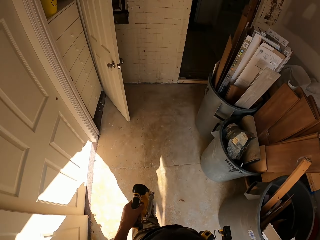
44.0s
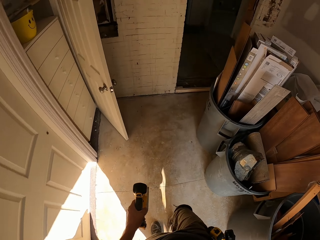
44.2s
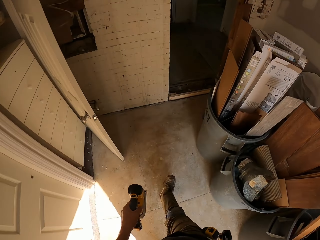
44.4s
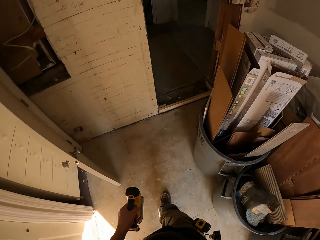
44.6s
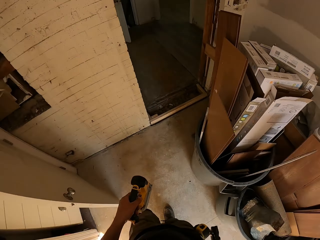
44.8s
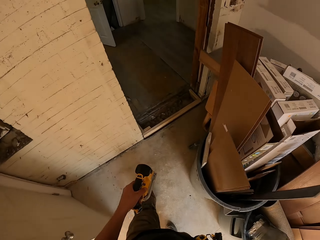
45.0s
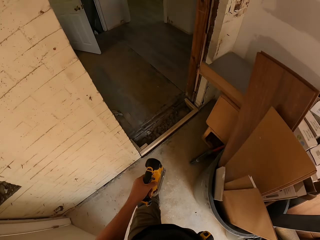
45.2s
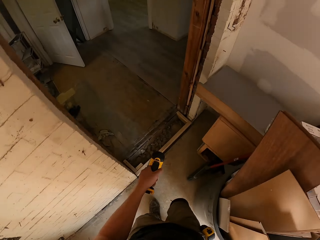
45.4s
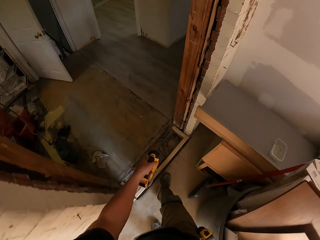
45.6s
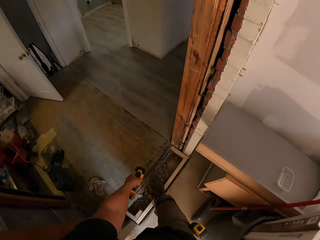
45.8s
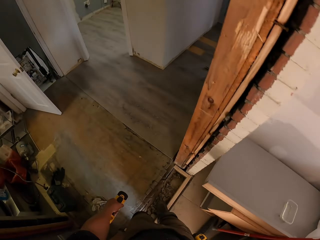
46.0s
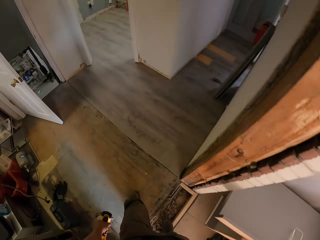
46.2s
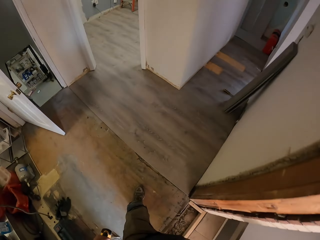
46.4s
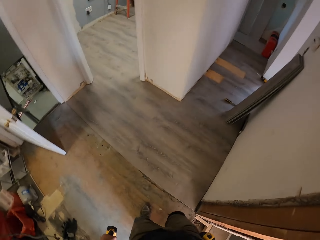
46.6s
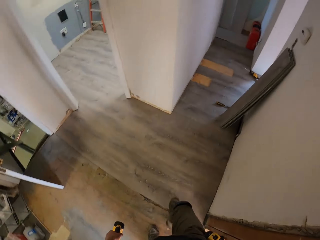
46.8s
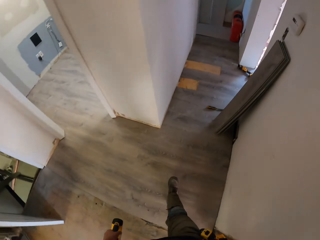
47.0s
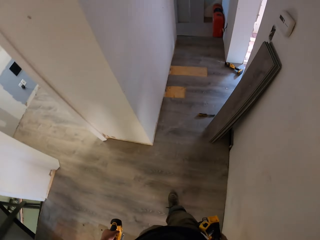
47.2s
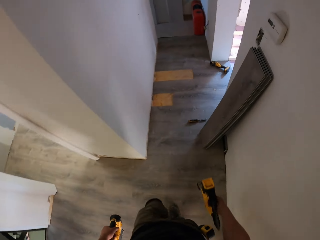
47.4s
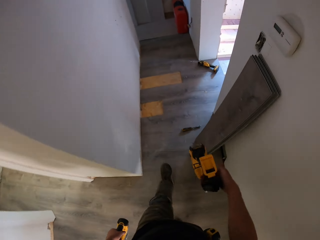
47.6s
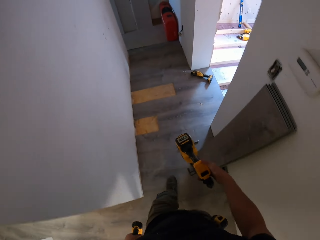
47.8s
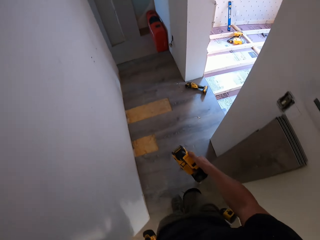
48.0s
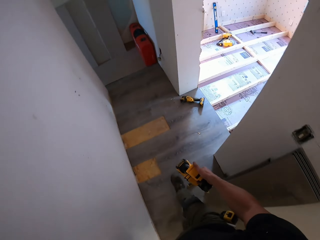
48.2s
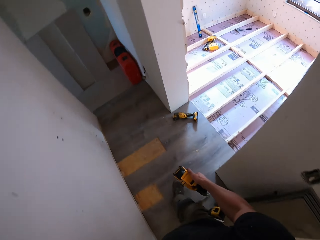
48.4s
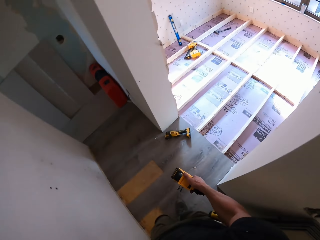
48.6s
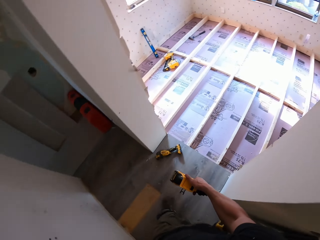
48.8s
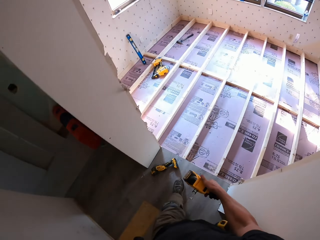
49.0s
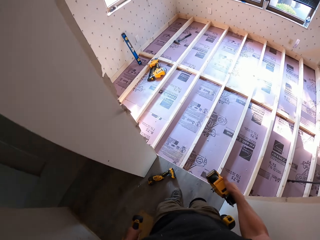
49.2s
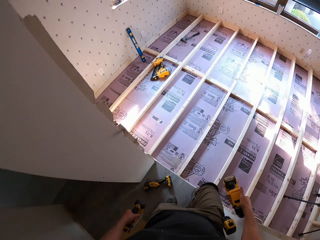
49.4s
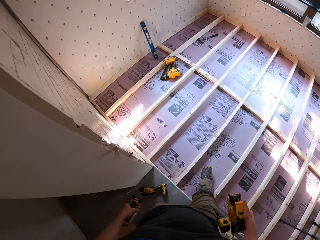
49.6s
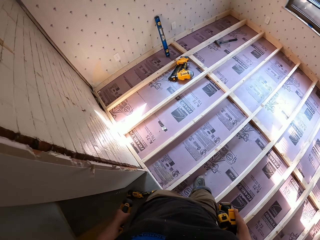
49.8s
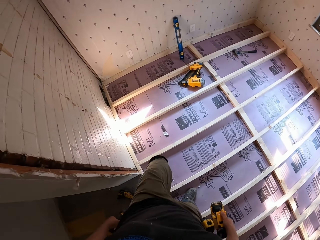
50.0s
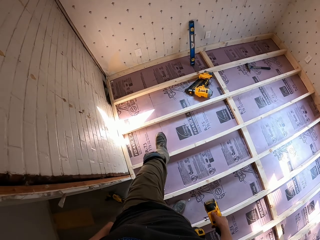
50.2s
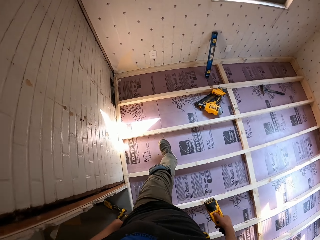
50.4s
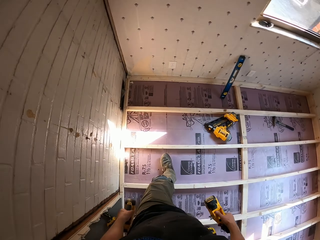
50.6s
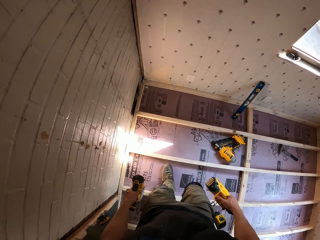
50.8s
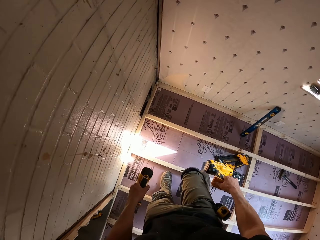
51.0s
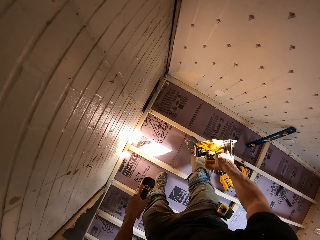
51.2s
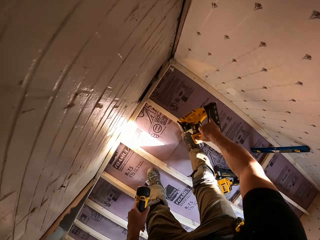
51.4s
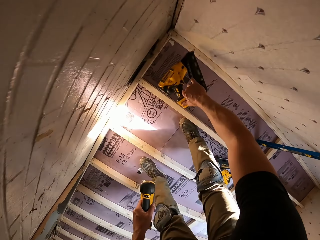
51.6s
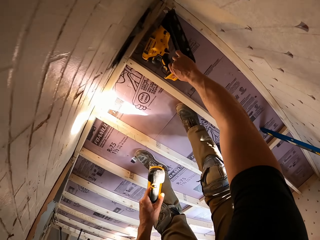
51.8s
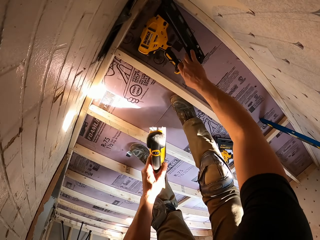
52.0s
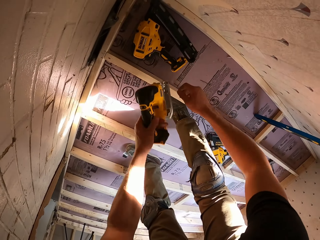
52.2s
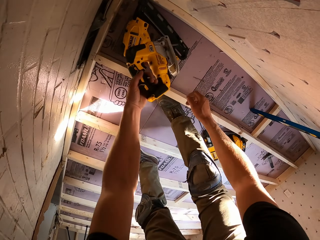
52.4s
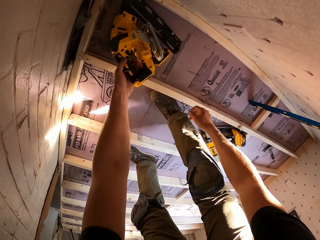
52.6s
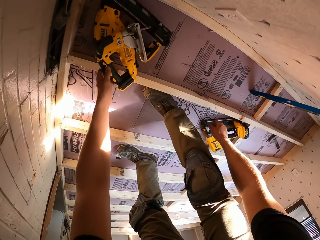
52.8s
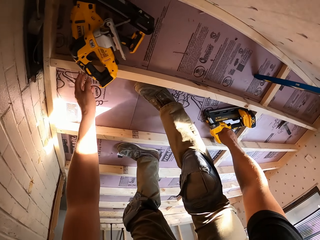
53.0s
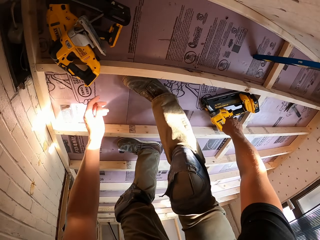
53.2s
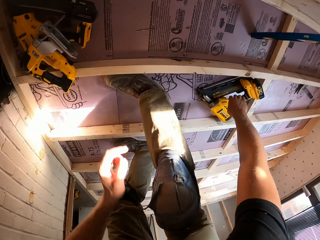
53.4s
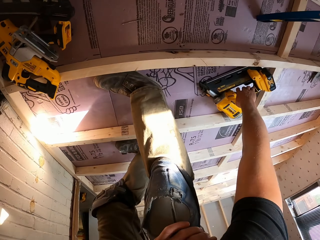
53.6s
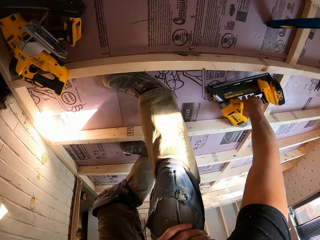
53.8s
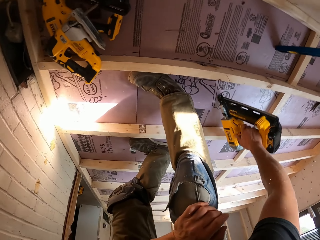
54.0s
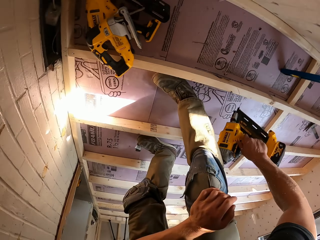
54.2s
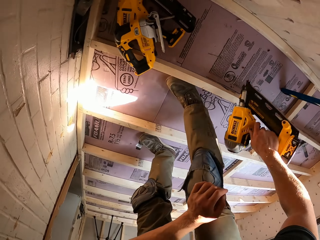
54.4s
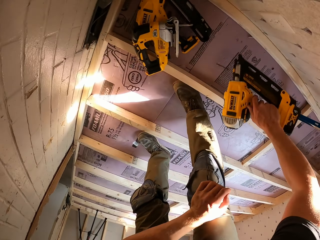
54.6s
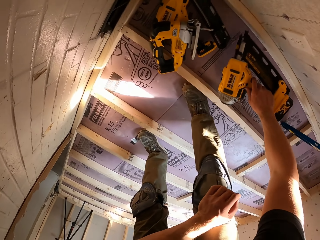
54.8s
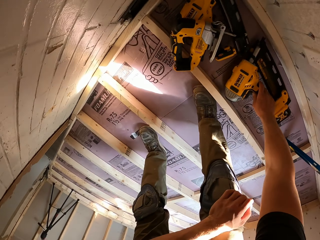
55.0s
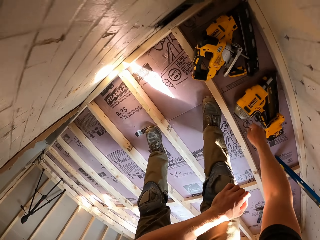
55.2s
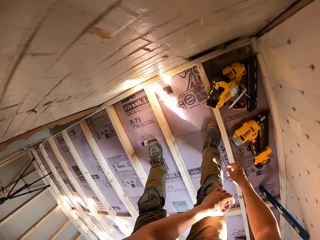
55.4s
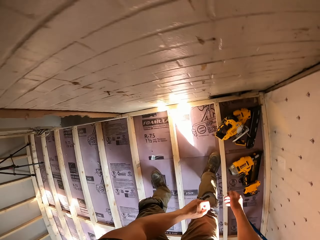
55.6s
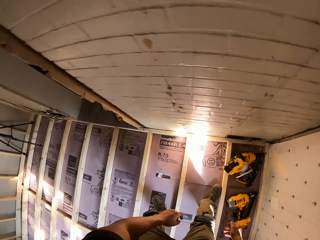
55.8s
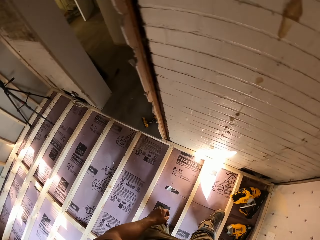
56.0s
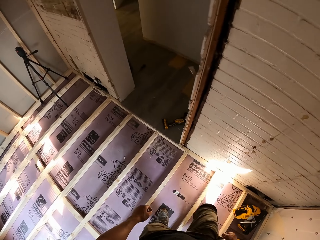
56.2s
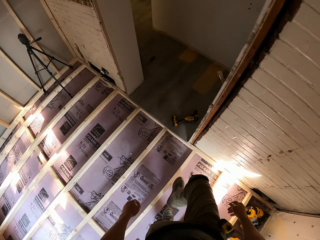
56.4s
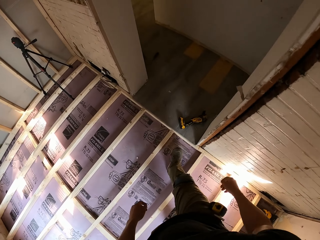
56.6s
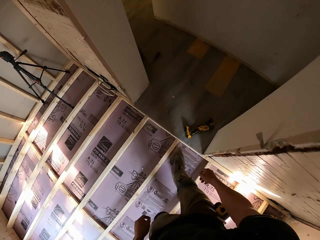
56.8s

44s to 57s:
The camera wearer walks in the house. They drop the jigsaw on the ground. They pick up the jigsaw from the ground. They drop the jigsaw on the floor.

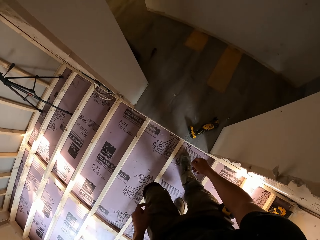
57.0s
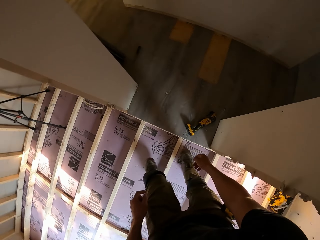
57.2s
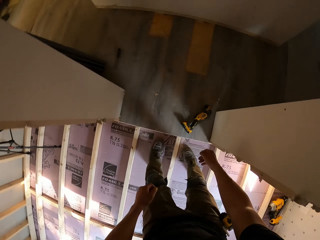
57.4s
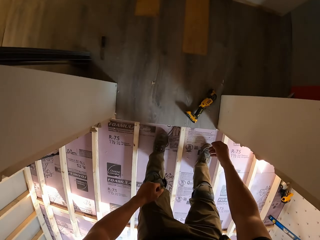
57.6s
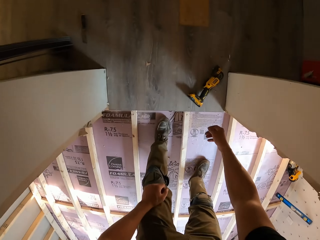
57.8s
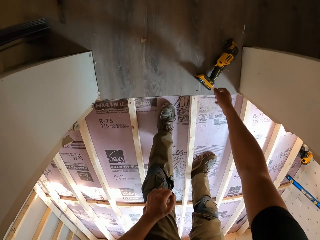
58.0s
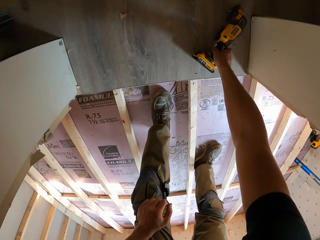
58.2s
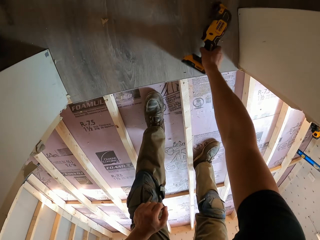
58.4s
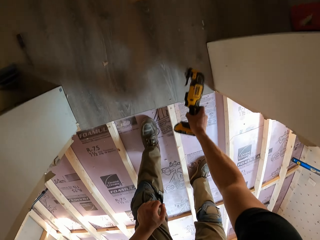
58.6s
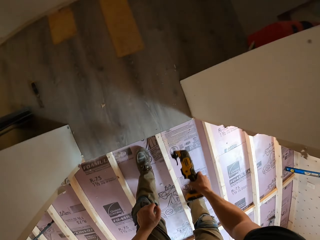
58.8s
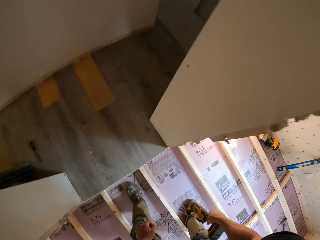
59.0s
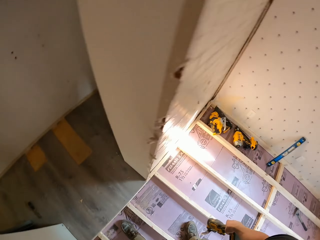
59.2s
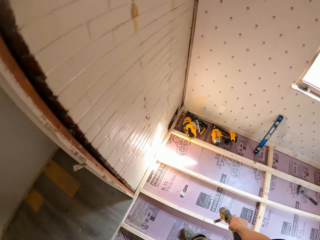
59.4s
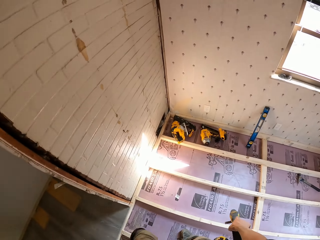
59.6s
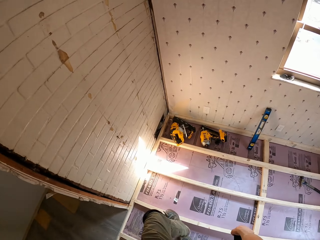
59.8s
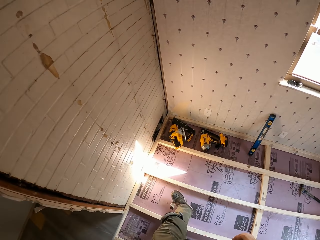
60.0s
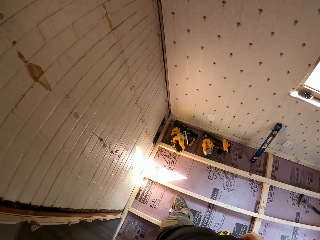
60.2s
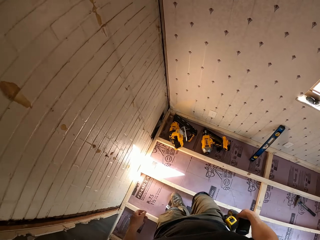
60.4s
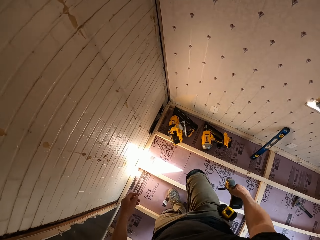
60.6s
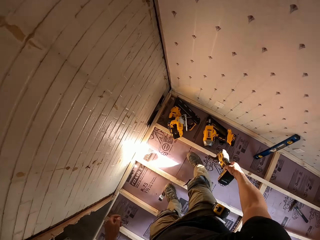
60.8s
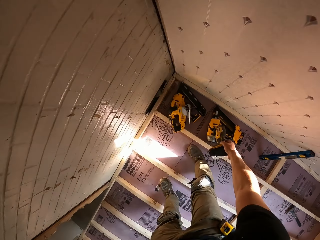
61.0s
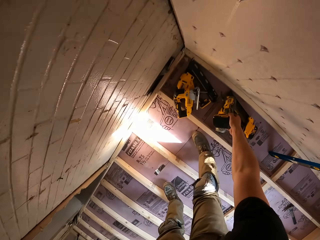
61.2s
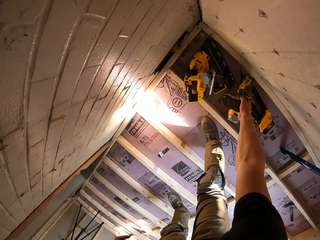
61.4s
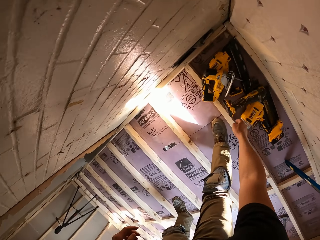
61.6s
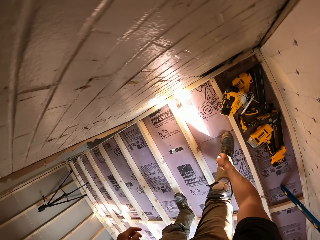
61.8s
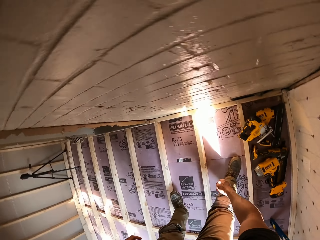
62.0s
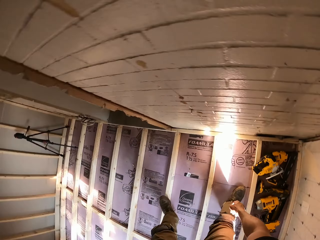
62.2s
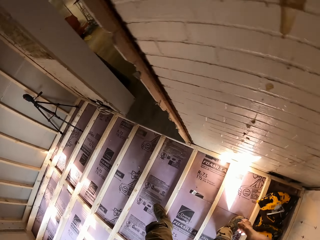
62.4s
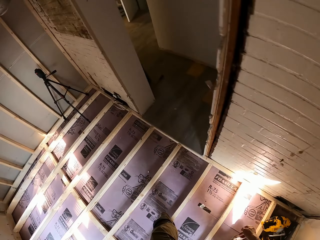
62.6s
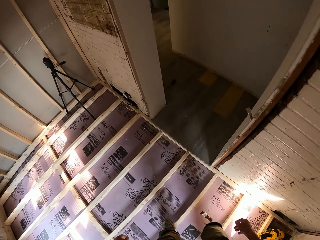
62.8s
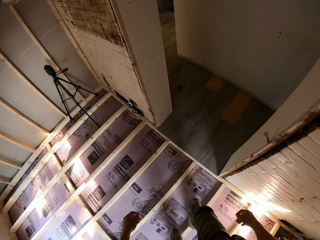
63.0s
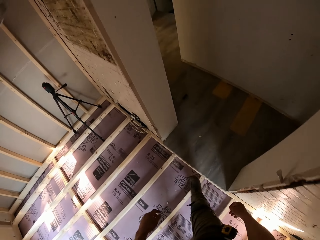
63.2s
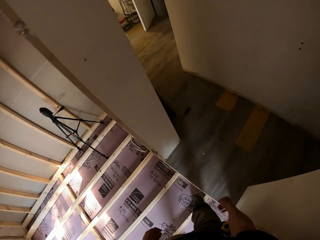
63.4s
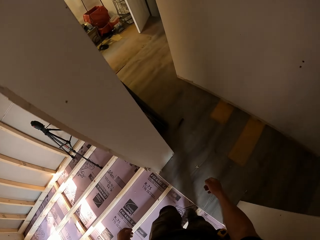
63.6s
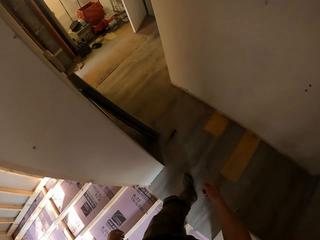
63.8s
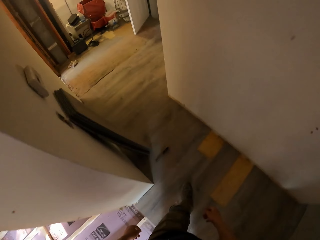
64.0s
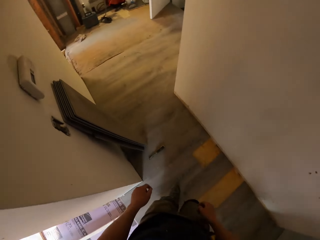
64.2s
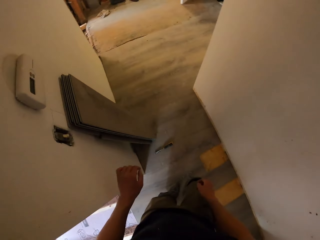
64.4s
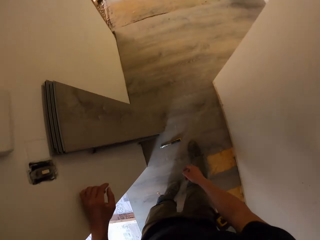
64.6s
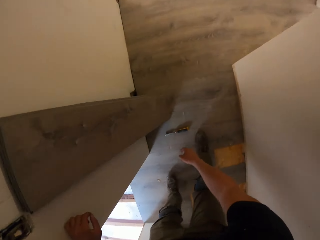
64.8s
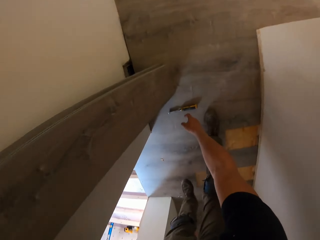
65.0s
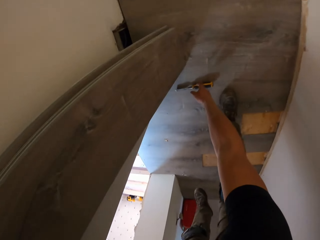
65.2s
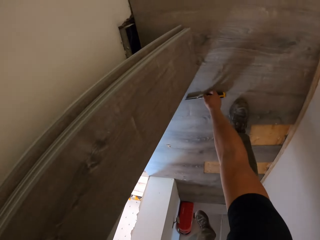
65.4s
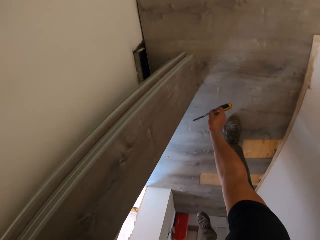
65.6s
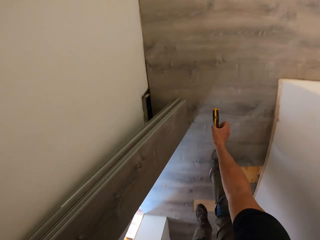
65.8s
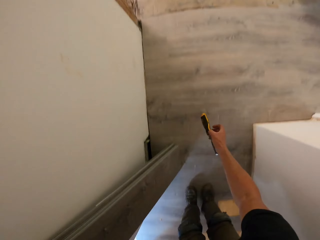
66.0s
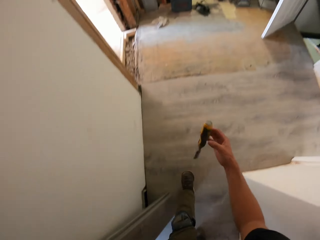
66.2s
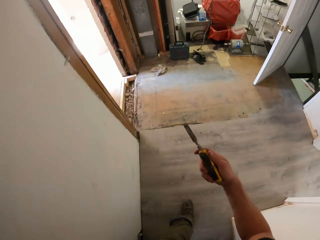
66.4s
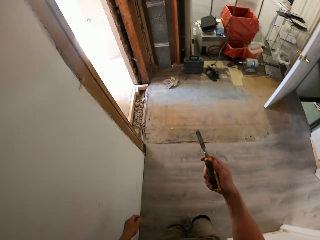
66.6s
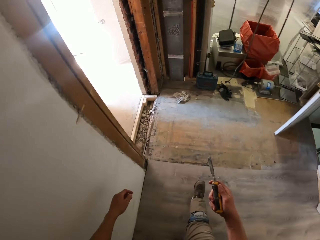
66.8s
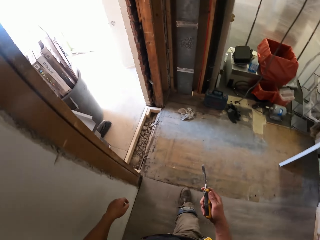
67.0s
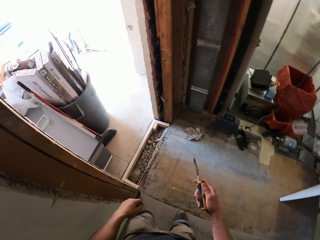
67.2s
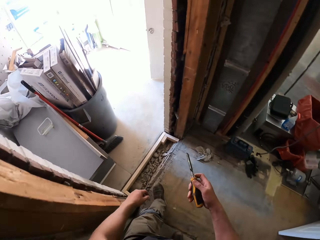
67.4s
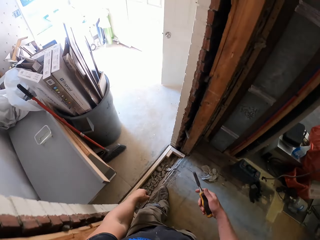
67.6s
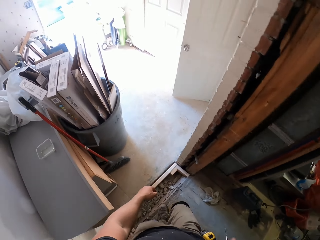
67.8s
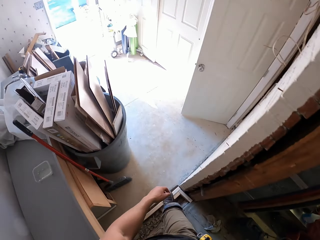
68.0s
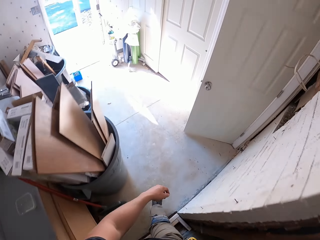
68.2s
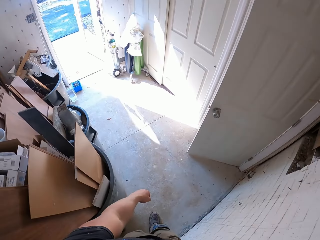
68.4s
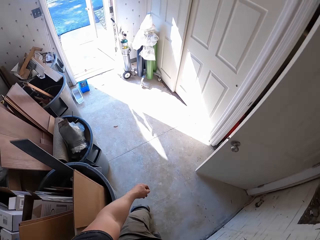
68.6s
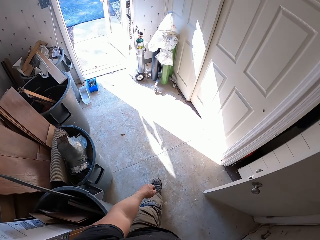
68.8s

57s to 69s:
The camera wearer walks. They pick up the jigsaw from the ground. They drop the jigsaw on the floor. They walk. They pick up the screwdriver from the ground. They play with the screwdriver.
